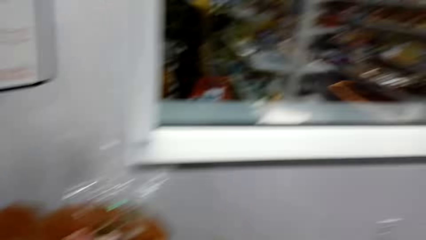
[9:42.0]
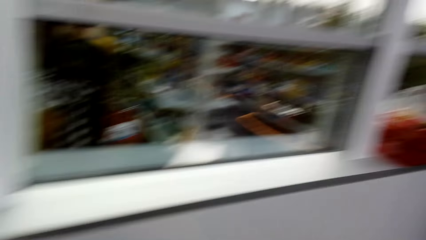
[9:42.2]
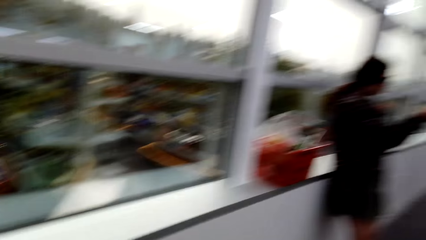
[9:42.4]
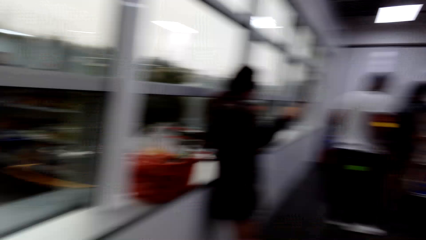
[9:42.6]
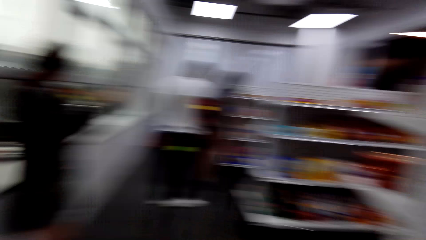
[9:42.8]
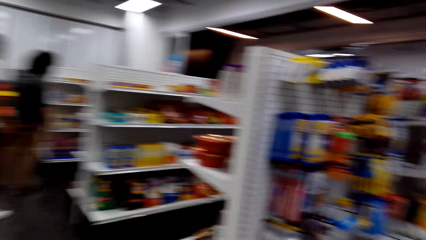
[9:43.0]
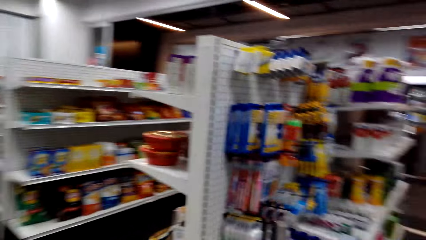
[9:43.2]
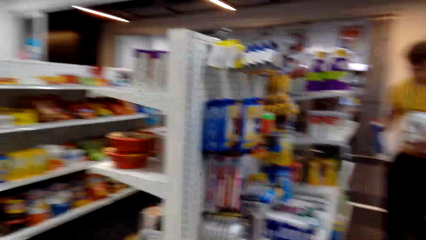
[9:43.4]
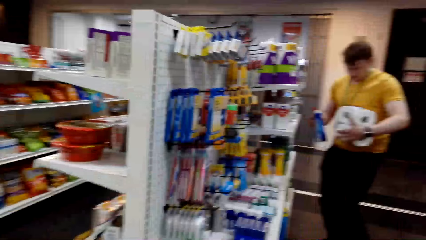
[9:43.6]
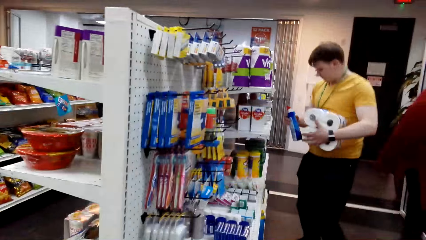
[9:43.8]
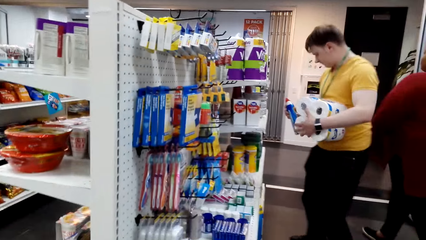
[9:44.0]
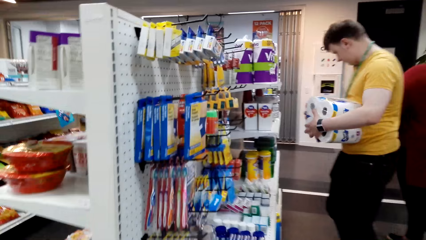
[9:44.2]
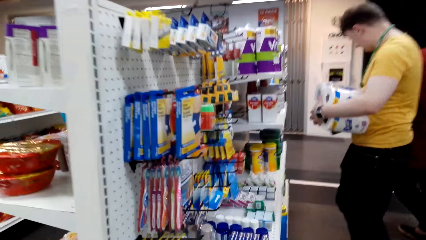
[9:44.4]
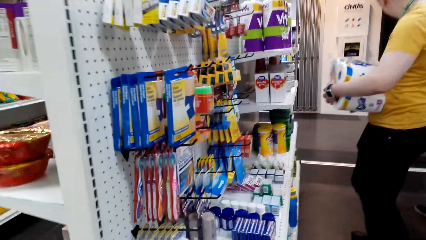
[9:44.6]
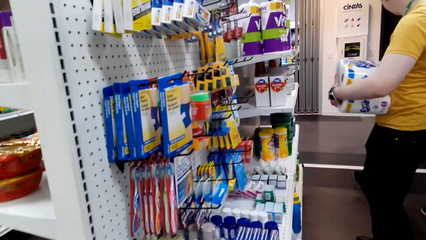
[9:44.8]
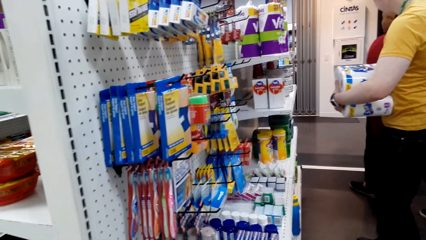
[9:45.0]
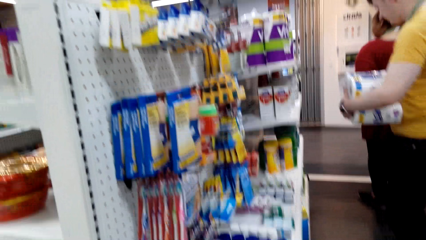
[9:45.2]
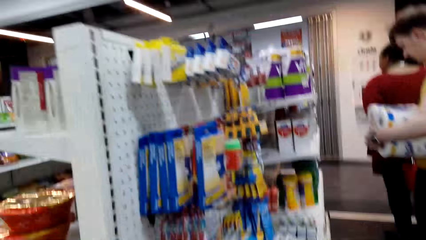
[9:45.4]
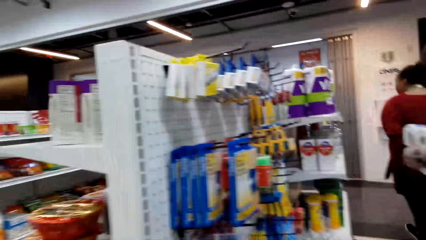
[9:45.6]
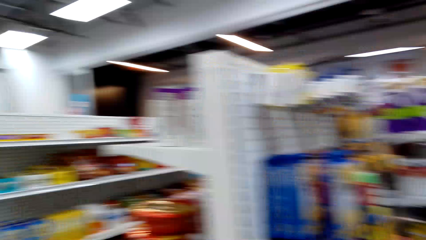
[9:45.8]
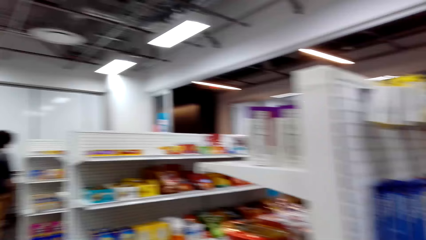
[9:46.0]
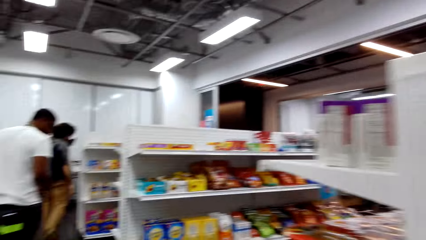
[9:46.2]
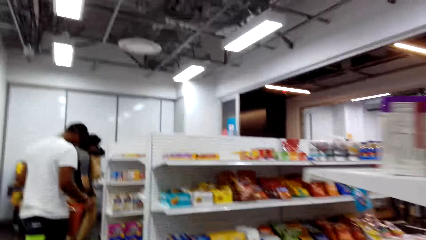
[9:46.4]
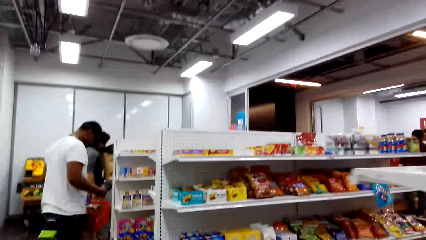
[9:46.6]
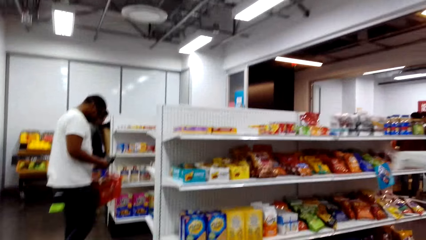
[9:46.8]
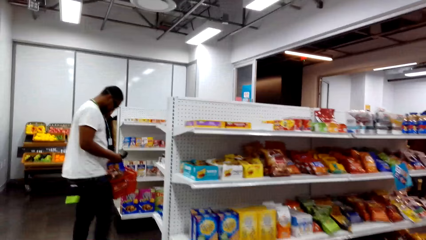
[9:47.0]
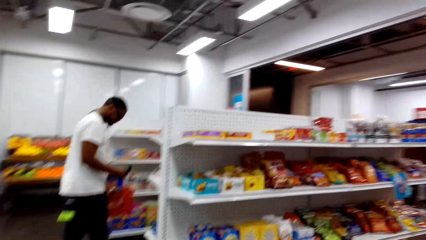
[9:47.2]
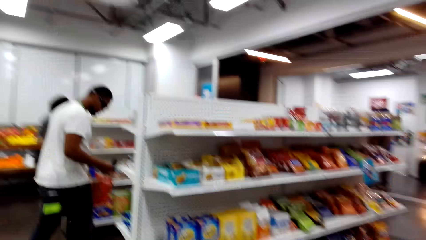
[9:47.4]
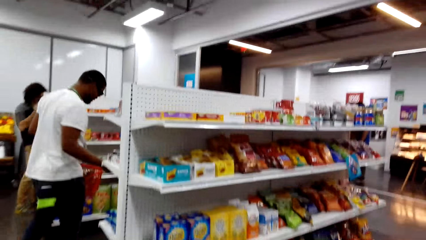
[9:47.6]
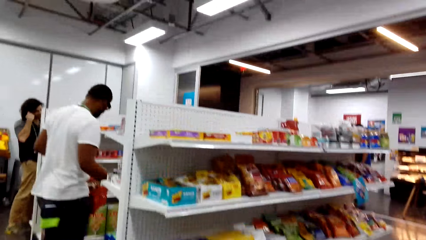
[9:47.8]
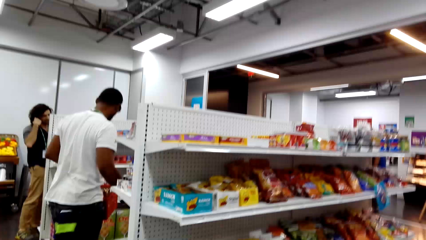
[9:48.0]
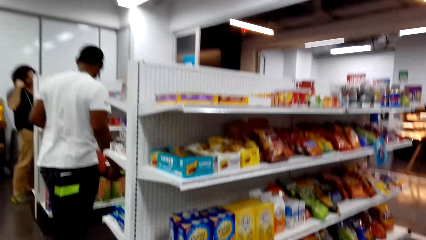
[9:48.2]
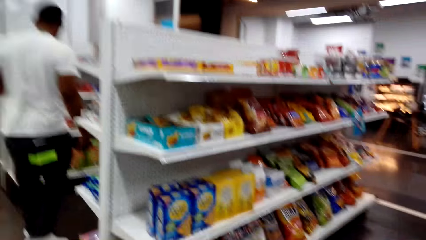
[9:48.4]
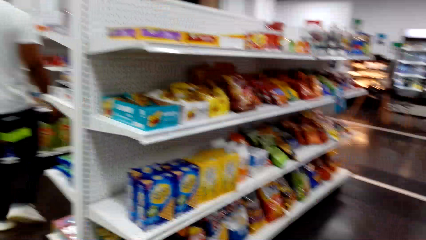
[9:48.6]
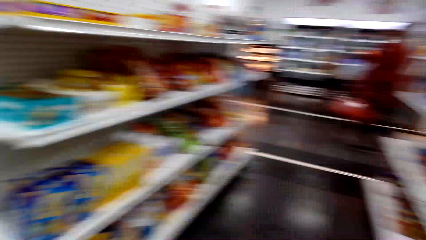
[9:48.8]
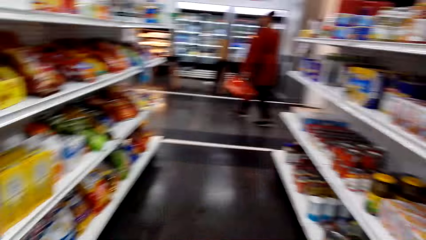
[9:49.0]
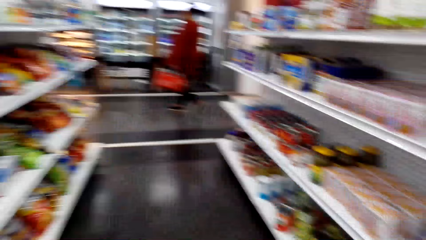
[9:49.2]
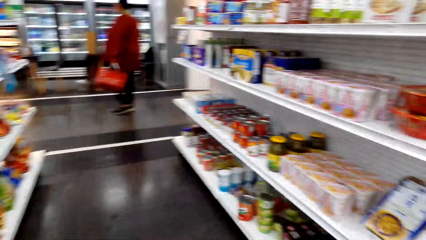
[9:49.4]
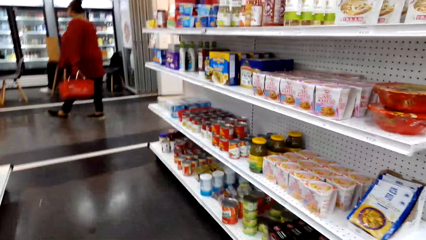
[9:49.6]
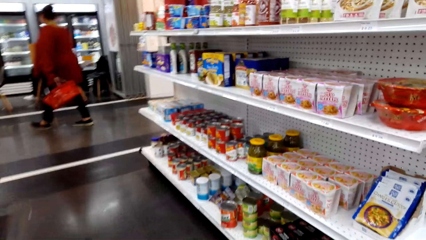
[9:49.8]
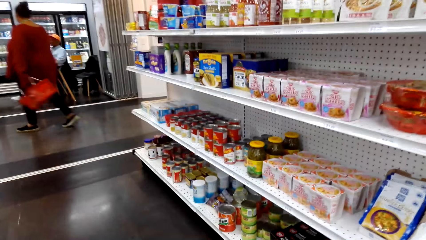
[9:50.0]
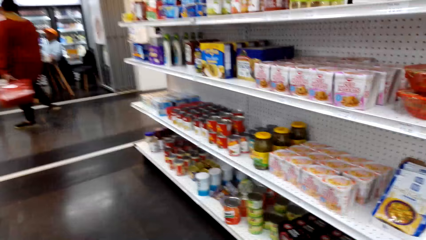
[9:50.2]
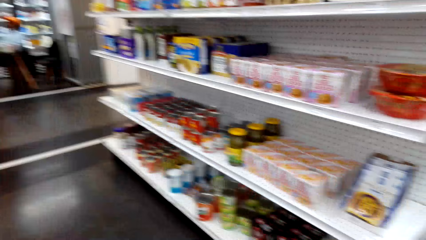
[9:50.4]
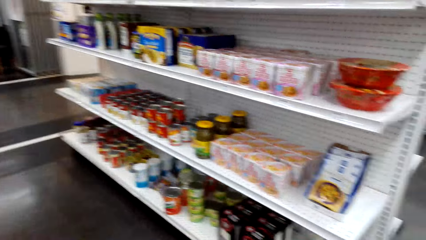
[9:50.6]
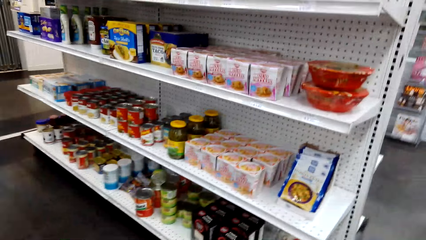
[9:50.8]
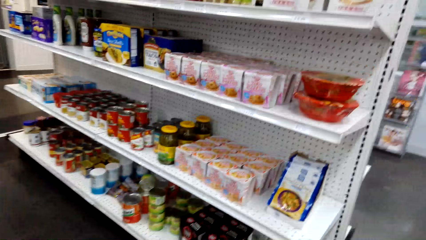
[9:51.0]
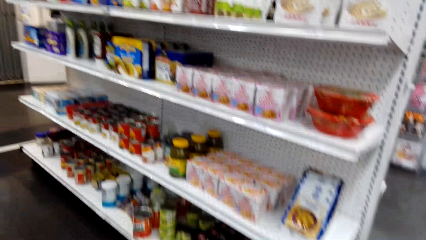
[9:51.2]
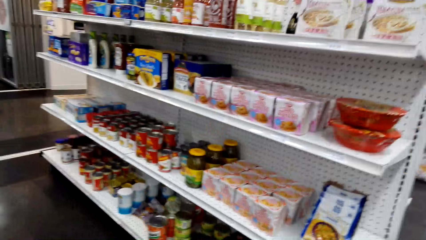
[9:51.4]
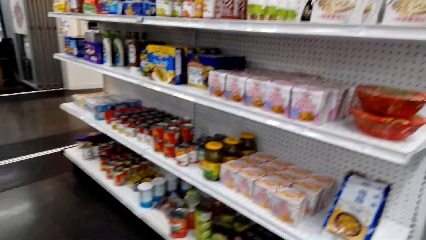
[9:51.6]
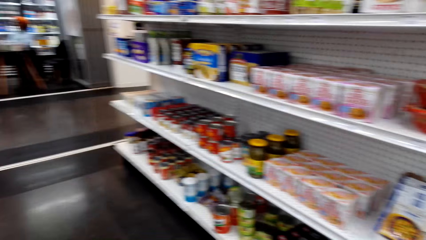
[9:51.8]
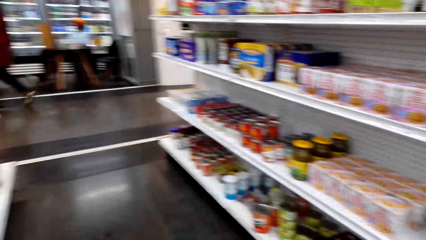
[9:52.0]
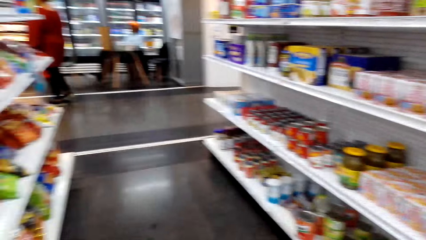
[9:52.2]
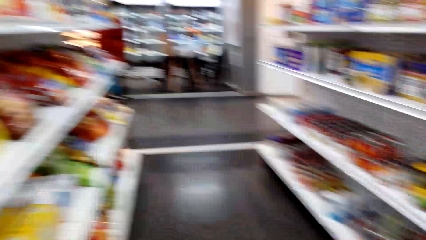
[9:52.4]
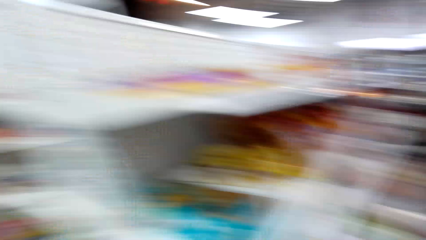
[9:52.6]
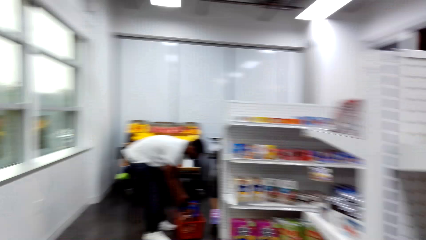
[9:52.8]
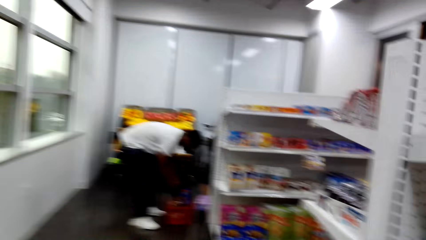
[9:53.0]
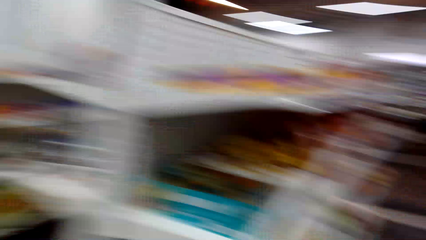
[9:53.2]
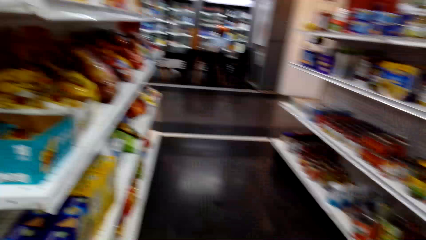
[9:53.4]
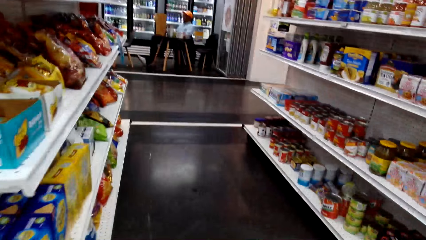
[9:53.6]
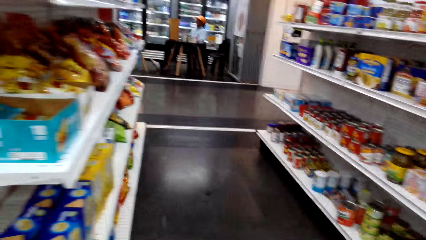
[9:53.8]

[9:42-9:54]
The camera wearer walks around.

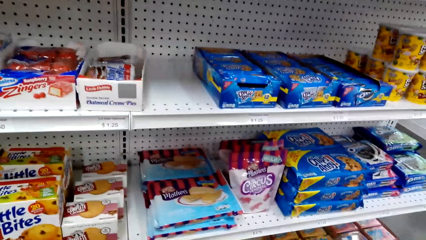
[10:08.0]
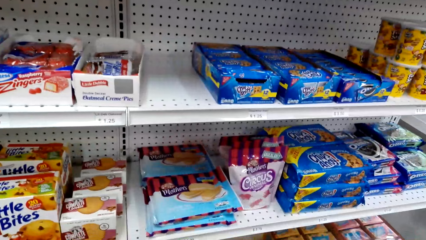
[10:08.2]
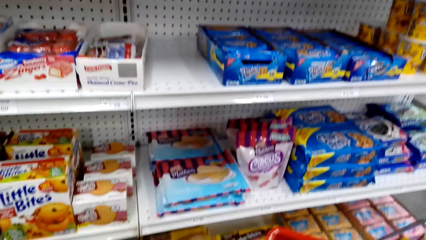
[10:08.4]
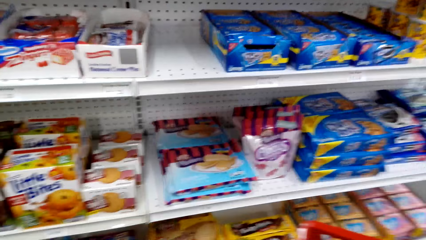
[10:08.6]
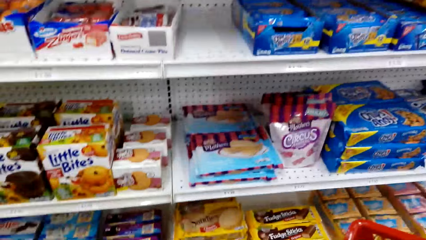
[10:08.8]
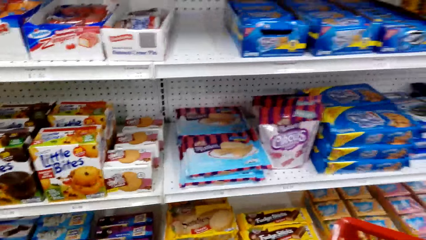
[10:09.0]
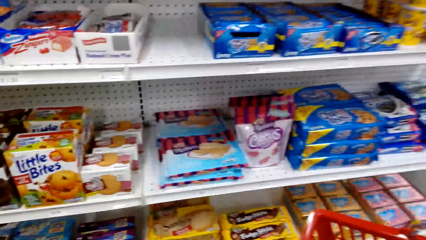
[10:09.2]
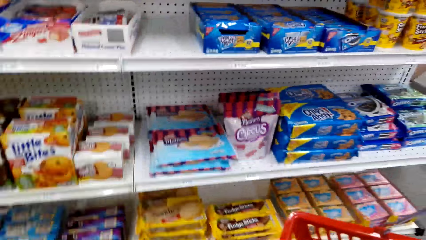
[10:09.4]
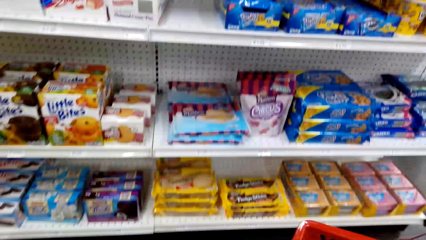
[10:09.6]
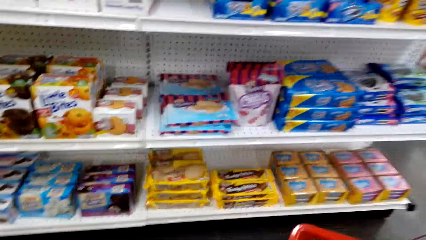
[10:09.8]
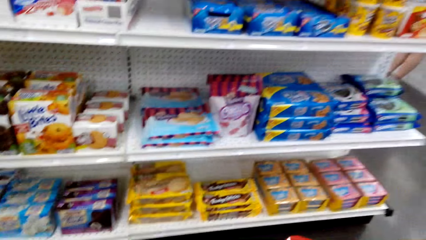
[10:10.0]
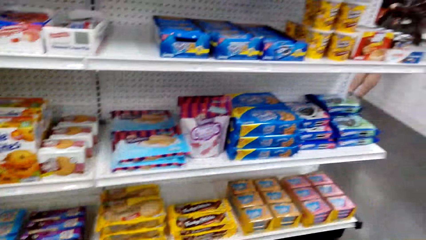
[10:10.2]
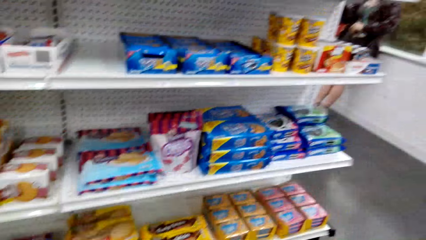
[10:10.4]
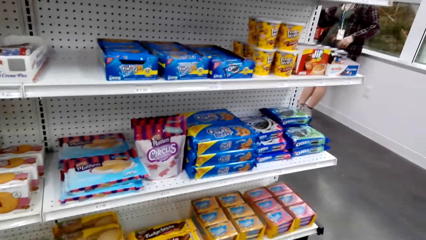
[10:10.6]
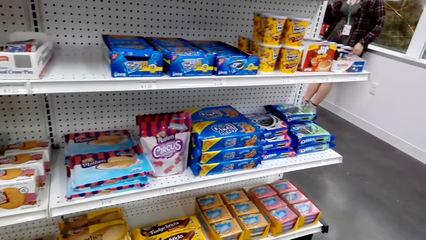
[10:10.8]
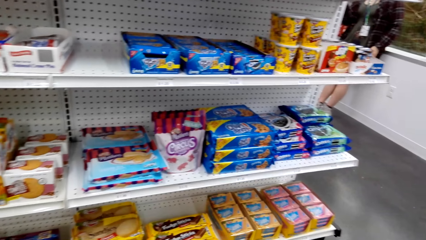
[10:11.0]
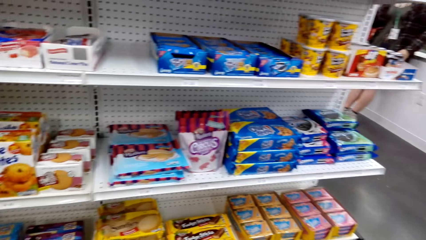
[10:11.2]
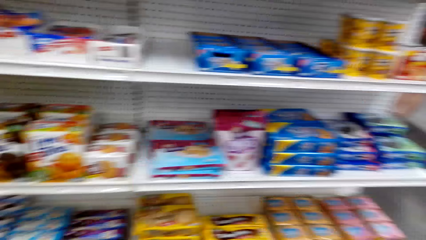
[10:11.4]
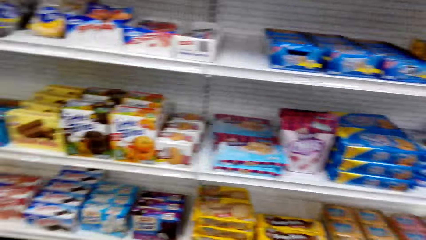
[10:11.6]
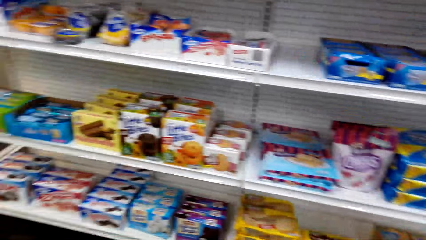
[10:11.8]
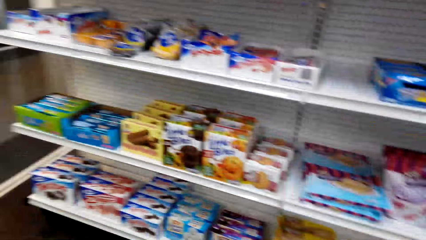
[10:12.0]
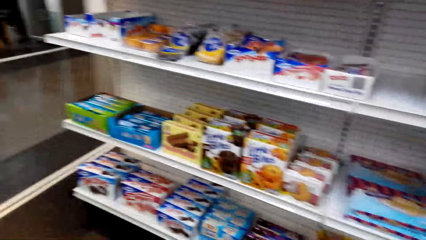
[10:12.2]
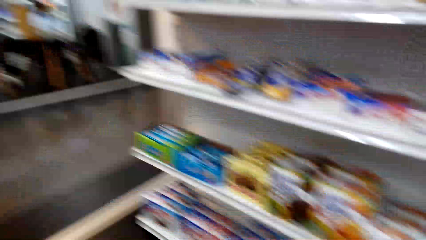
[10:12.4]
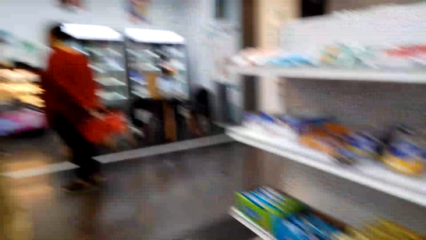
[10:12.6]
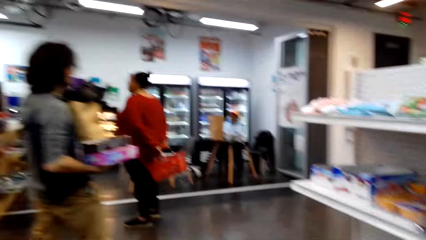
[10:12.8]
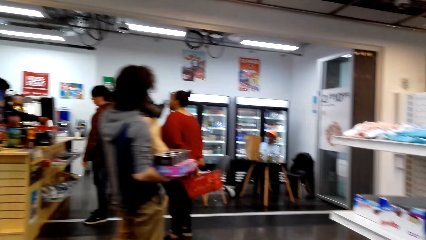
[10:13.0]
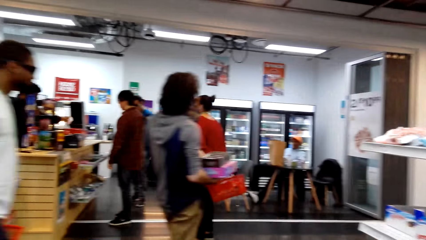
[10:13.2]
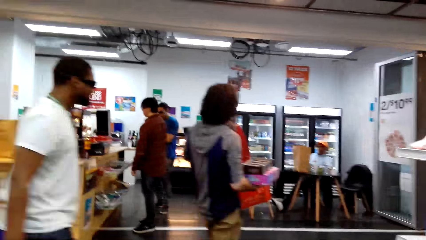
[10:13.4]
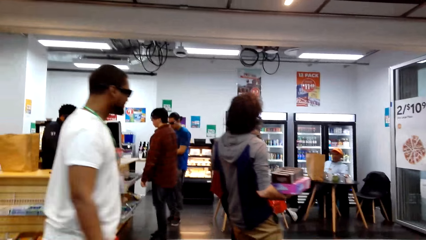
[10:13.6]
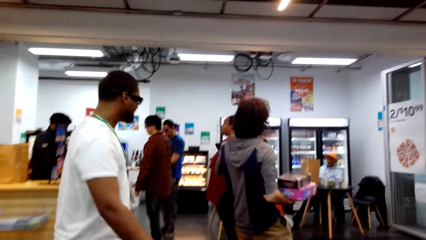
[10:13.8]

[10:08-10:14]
The camera wearer looks around.
